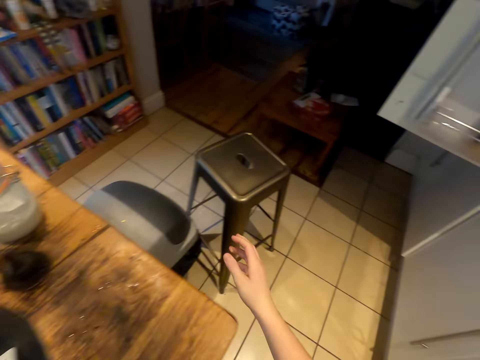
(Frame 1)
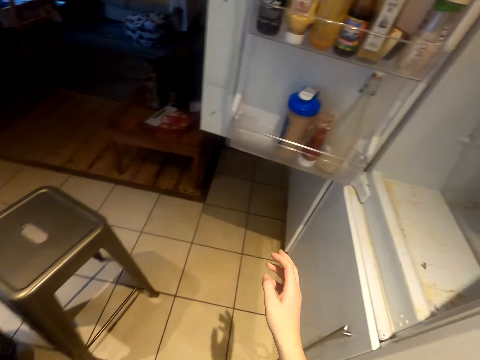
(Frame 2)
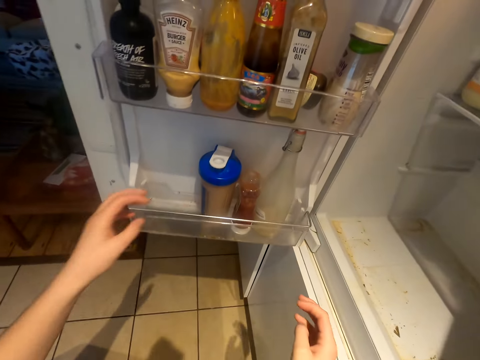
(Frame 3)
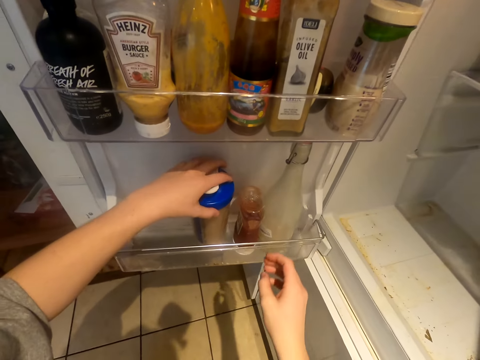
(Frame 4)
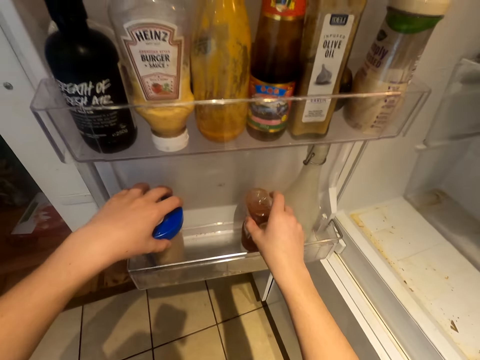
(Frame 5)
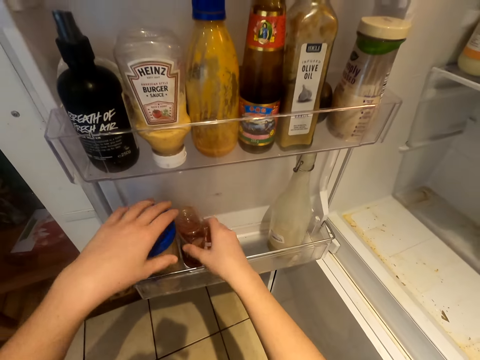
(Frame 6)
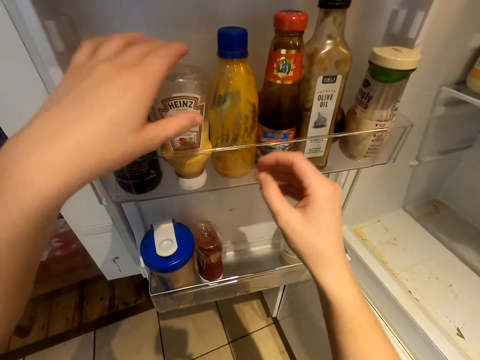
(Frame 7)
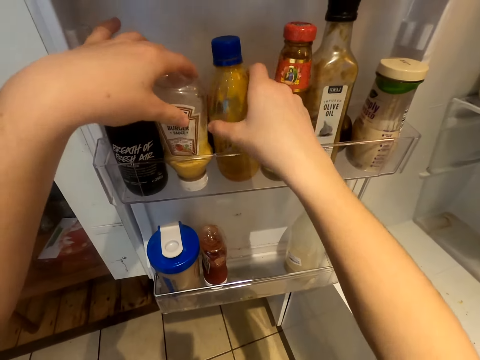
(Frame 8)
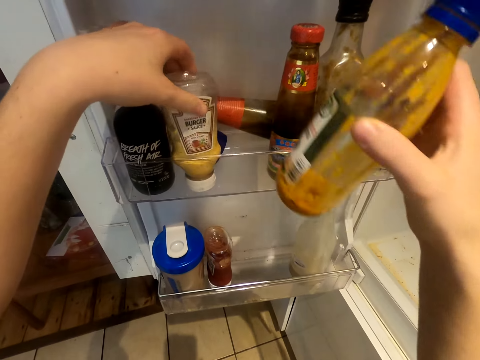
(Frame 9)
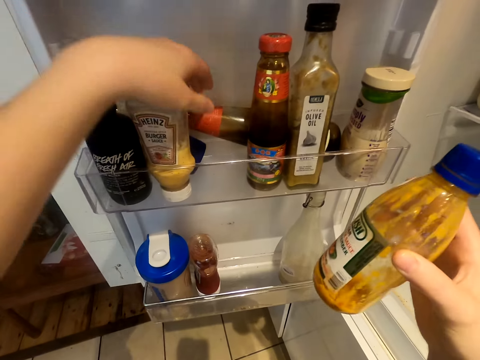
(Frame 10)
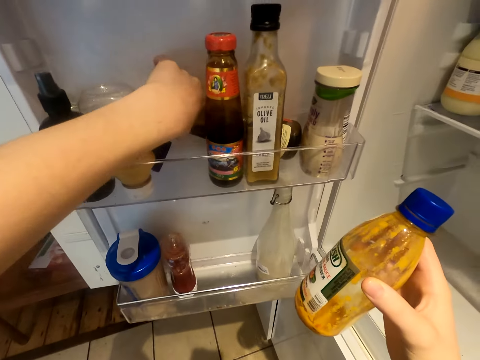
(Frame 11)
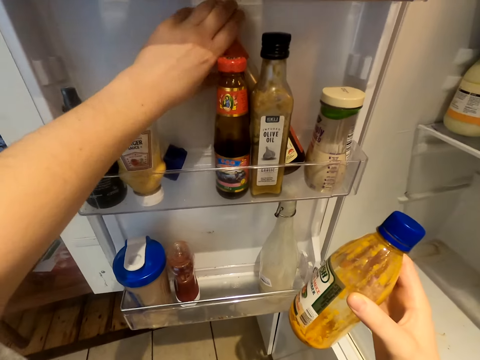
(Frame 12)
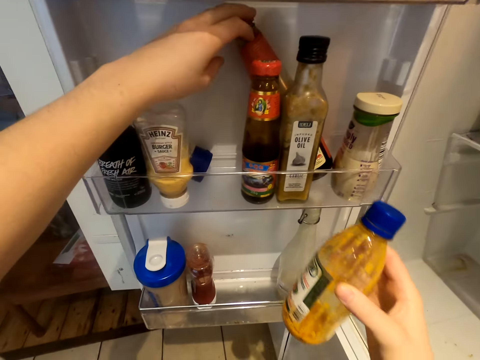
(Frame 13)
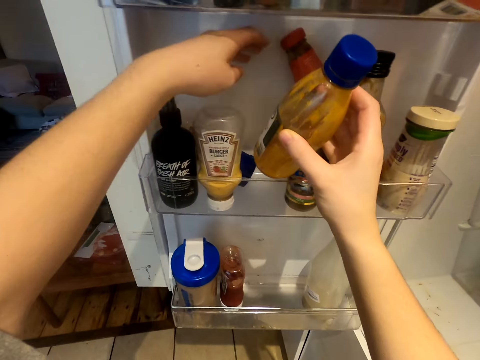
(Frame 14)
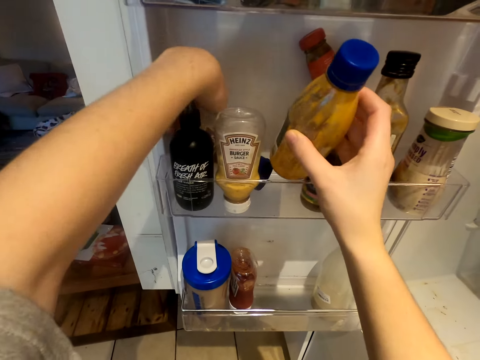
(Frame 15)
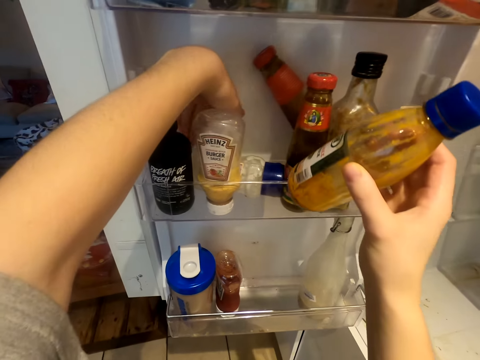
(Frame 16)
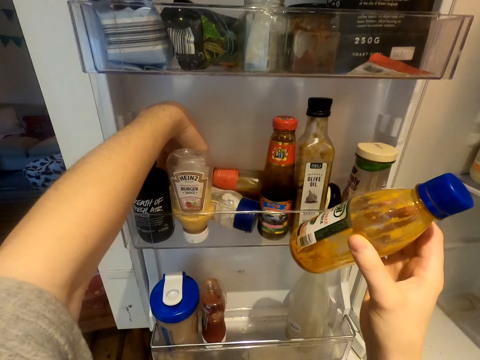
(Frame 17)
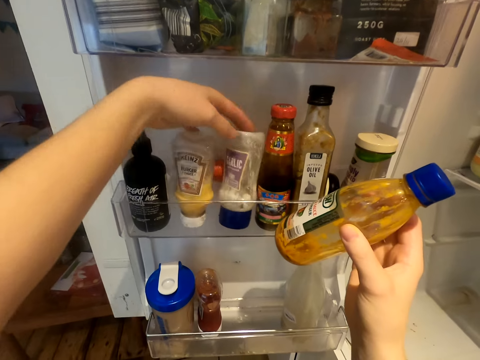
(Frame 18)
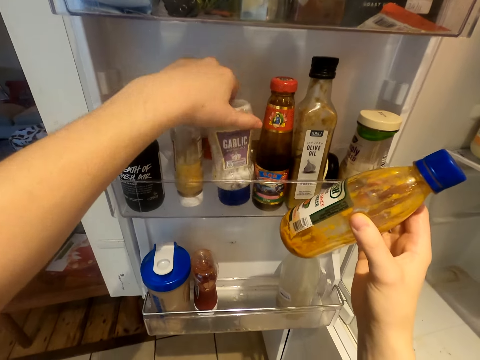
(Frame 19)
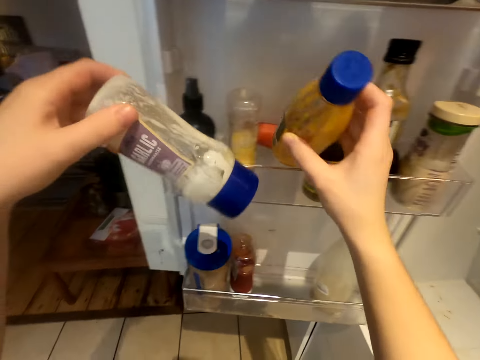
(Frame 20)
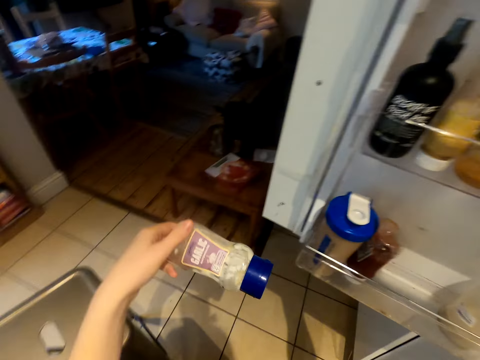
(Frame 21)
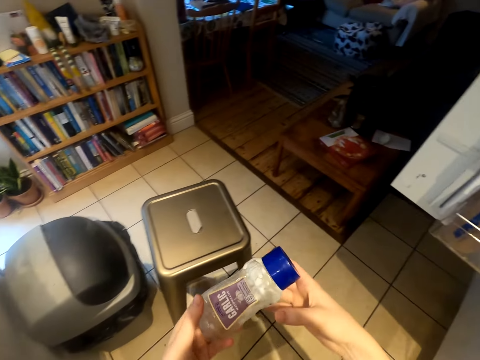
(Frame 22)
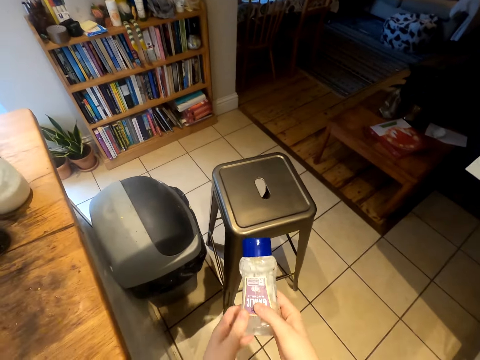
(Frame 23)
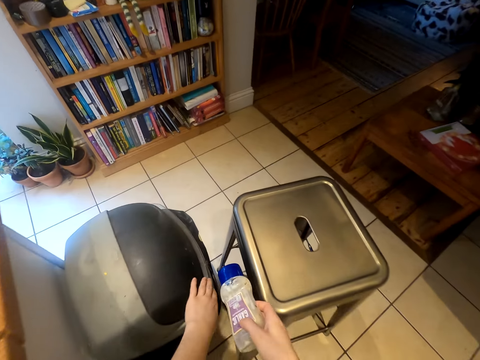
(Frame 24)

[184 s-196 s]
The camera wearer puts down a jar. They move containers on the shelf. They arrange the butter department. They pick up a bottle. They move the bottle. They pick up the bottle.

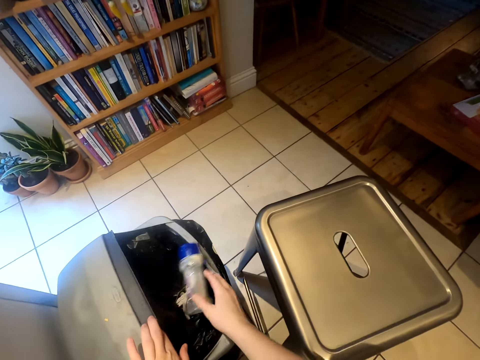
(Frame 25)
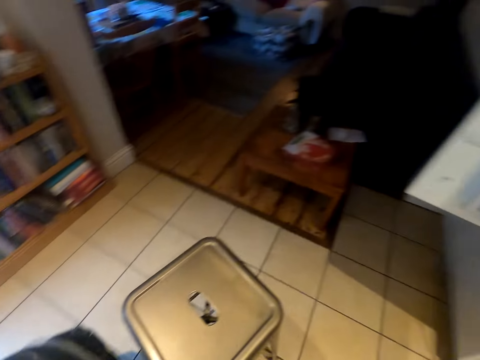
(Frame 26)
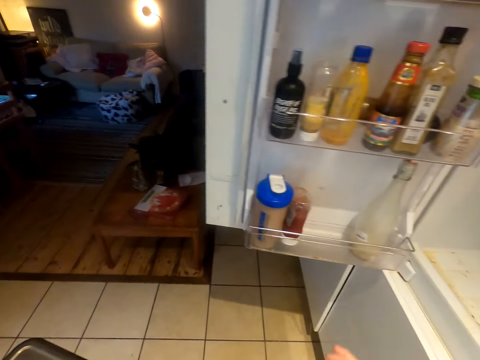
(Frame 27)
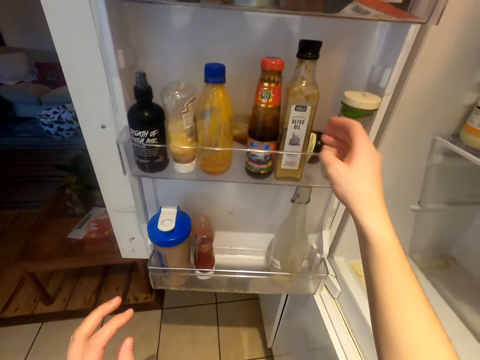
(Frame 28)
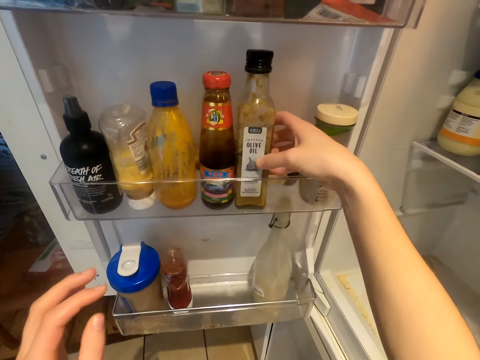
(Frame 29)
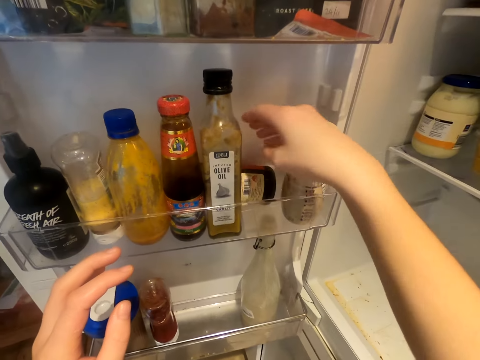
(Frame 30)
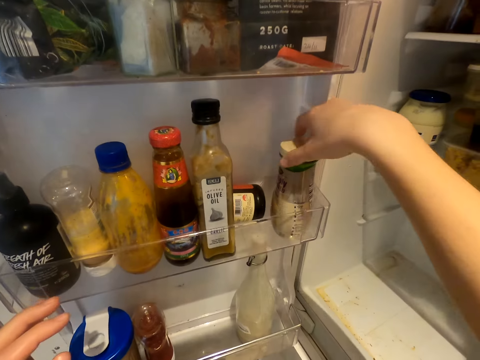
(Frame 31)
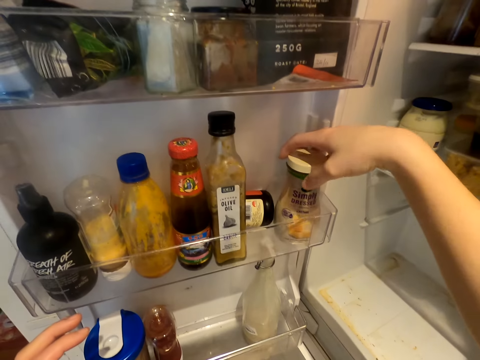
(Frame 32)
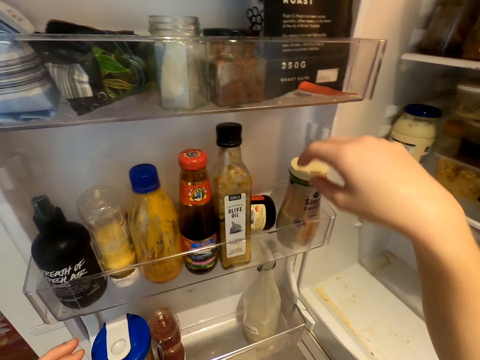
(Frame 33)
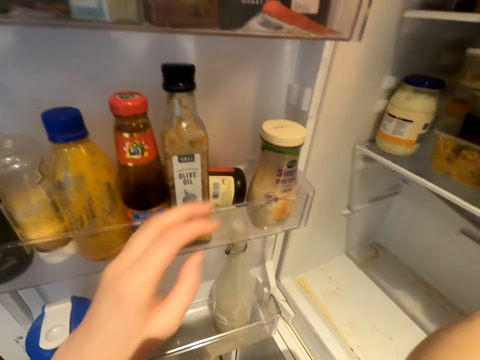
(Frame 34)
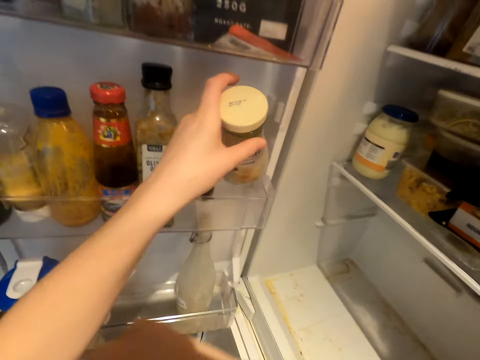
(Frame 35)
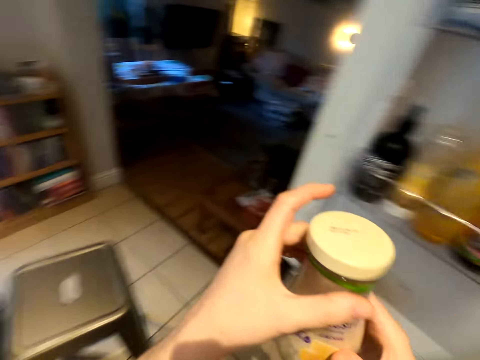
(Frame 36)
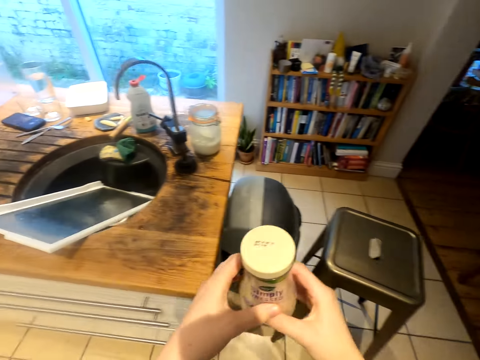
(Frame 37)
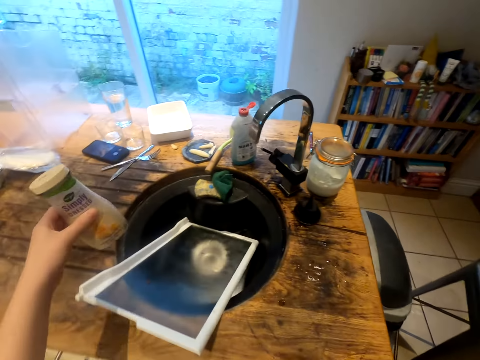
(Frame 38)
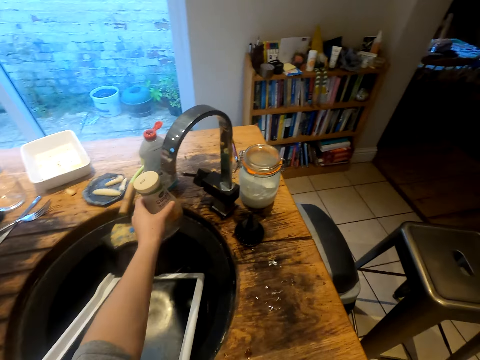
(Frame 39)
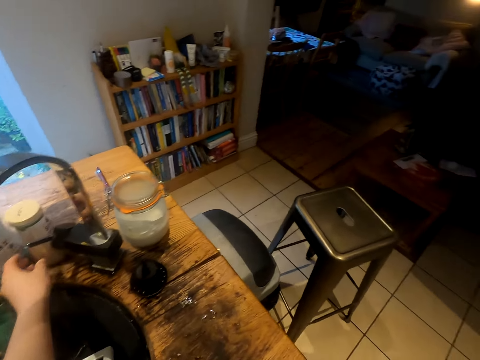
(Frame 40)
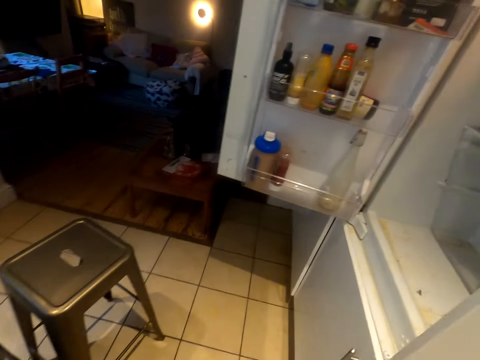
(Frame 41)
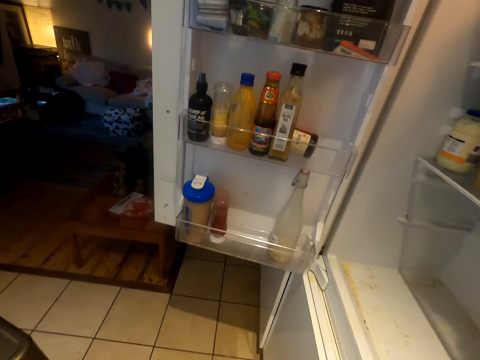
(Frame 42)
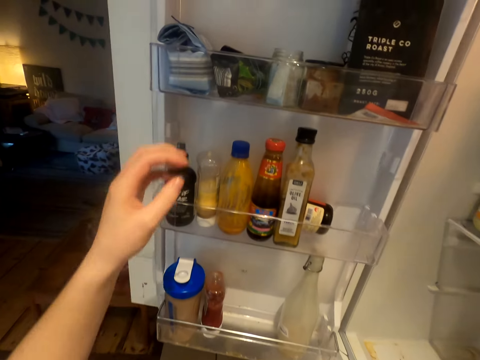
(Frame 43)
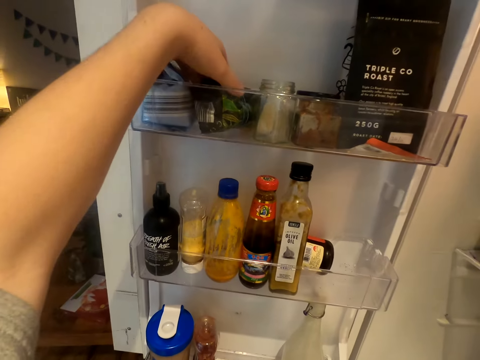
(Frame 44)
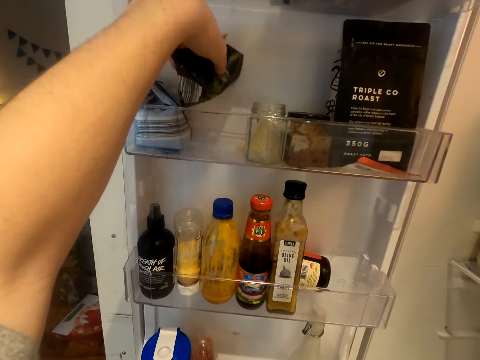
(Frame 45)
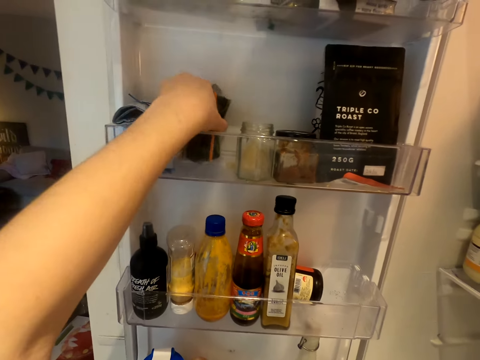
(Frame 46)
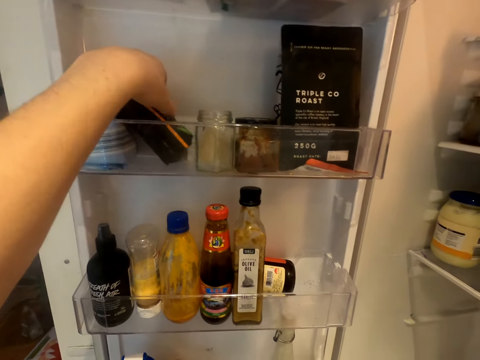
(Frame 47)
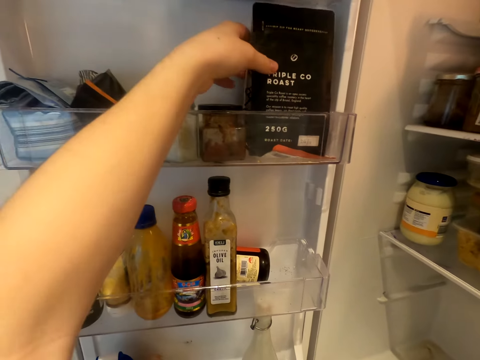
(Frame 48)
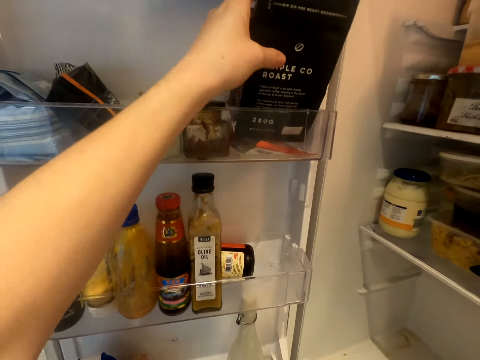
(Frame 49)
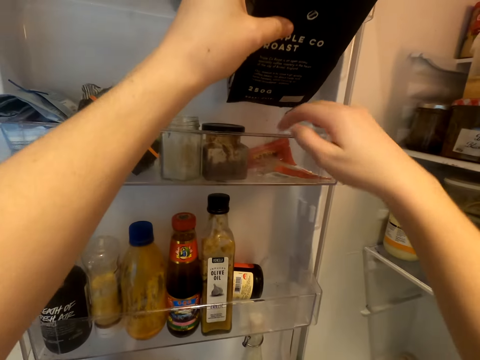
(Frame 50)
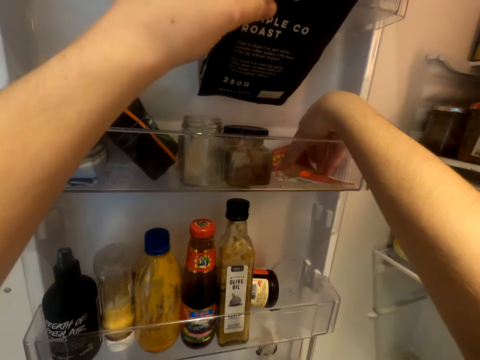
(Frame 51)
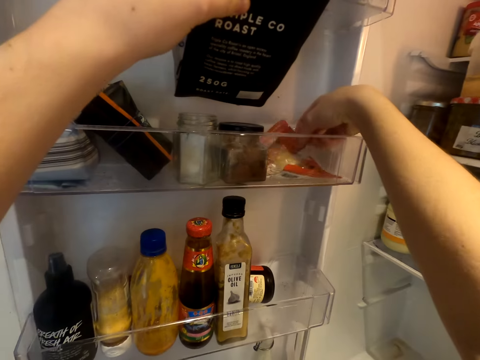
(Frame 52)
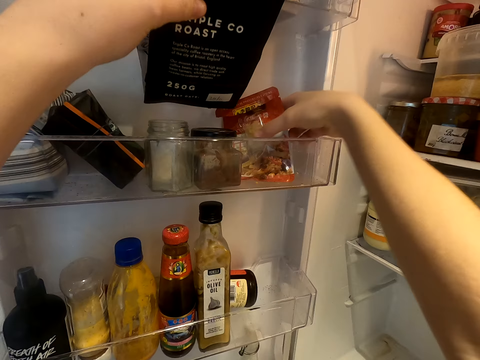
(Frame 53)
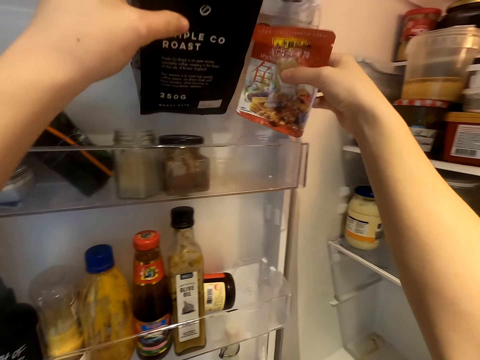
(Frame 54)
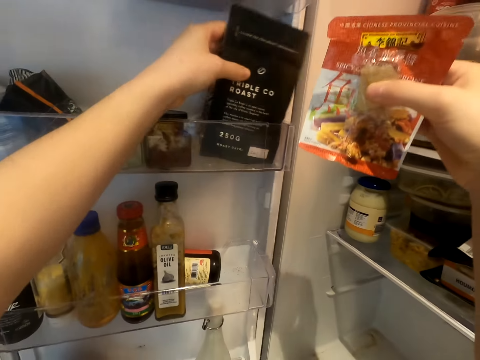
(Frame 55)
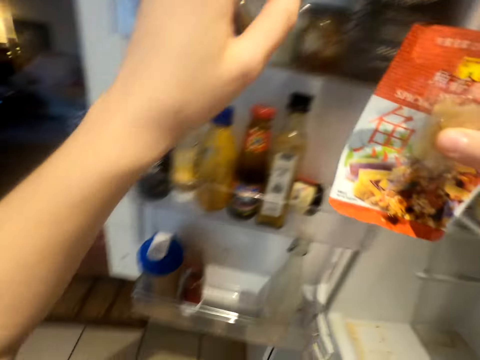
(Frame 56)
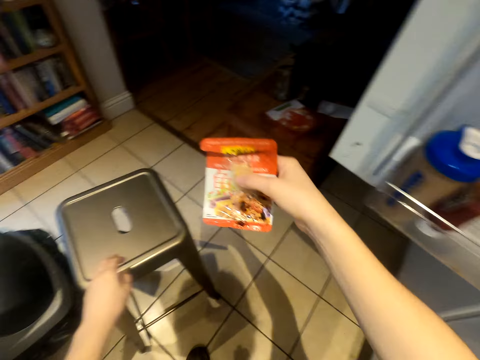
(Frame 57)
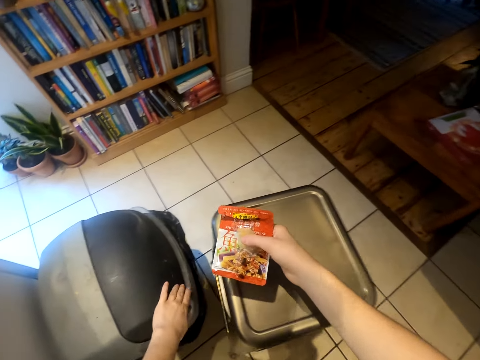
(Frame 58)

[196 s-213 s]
The camera wearer opens a trash bin. They put a bottle in the trash bin. They close the trash bin. They move bottles. They arrange the butter department. They move a bottle. They pick up the bottle. They put down the bottle. They arrange the fridge. They move a packet. They pick up the packet. They pick up the packet again. They put down the packet. They take out something from the fridge.
